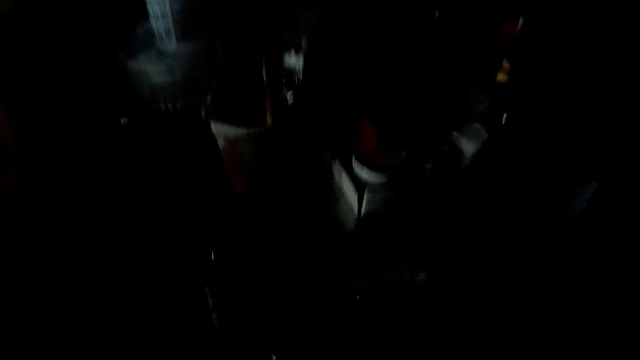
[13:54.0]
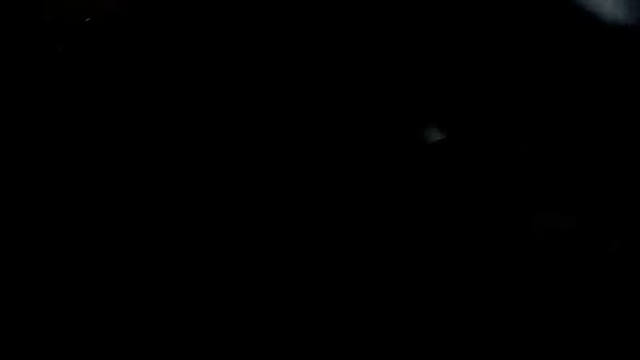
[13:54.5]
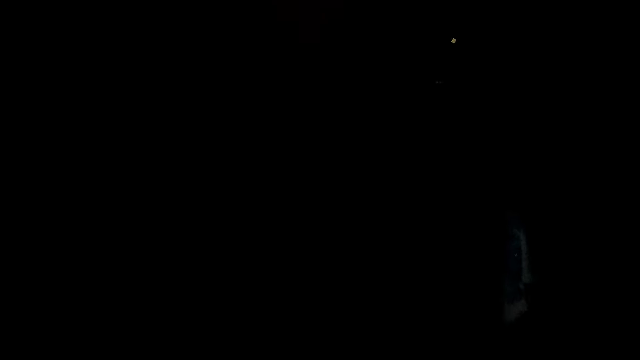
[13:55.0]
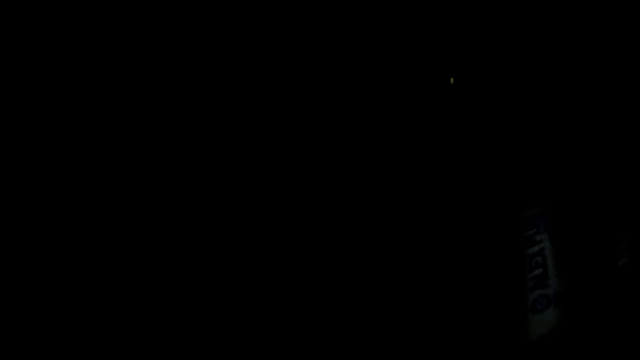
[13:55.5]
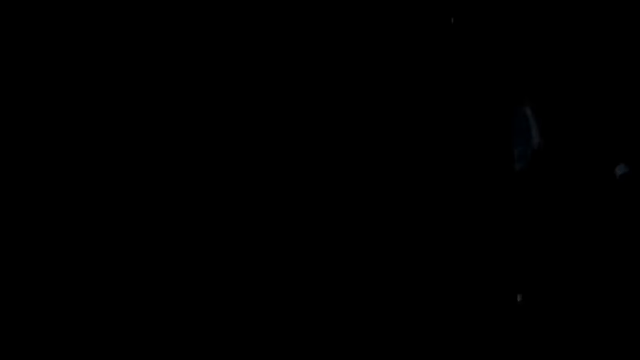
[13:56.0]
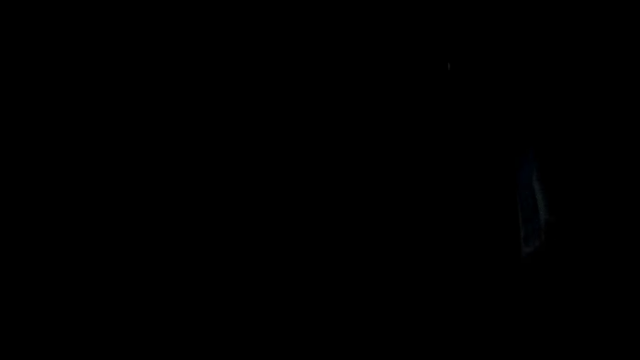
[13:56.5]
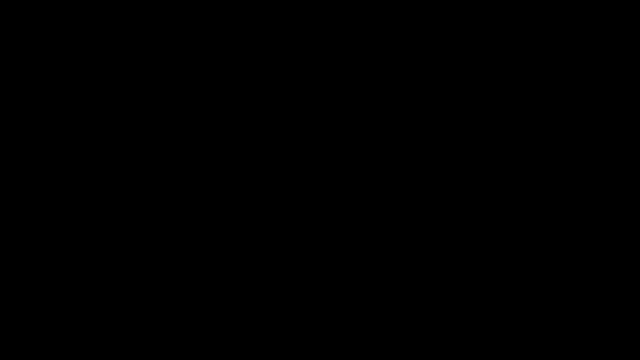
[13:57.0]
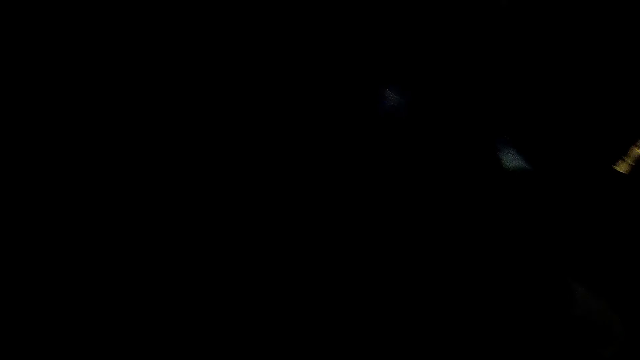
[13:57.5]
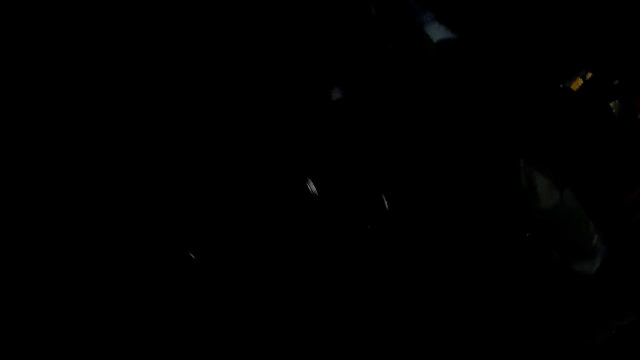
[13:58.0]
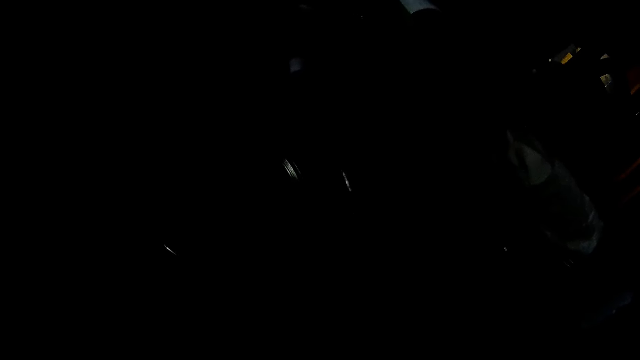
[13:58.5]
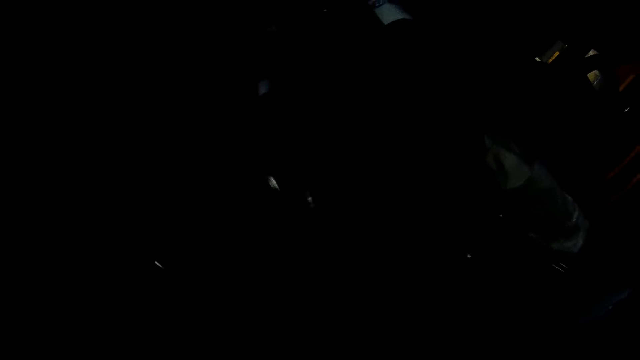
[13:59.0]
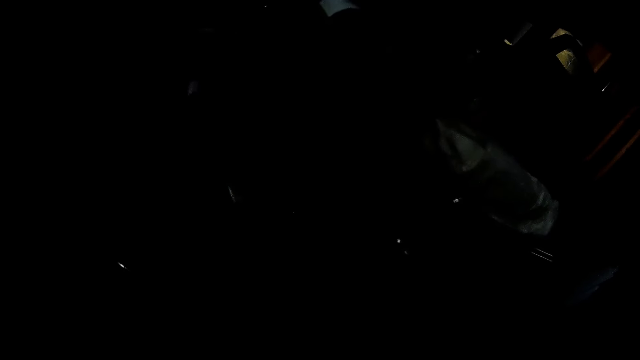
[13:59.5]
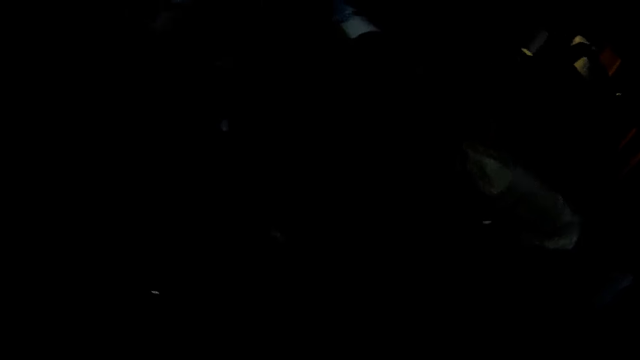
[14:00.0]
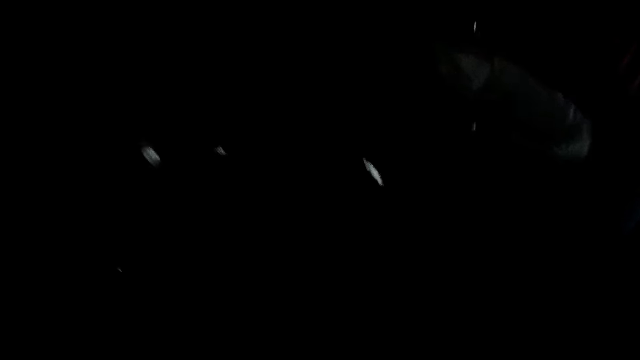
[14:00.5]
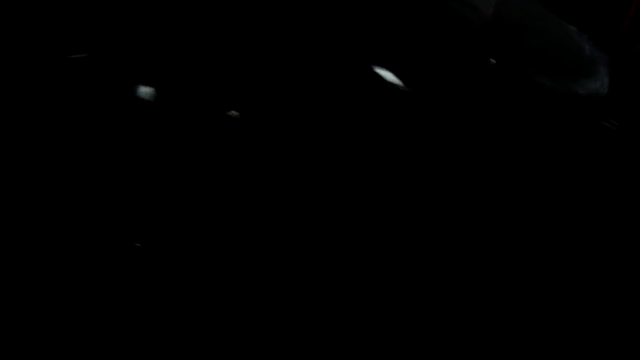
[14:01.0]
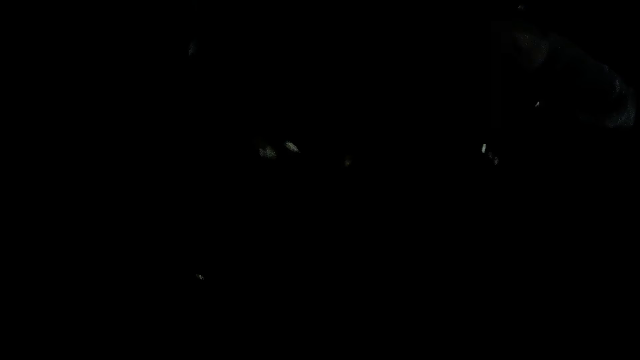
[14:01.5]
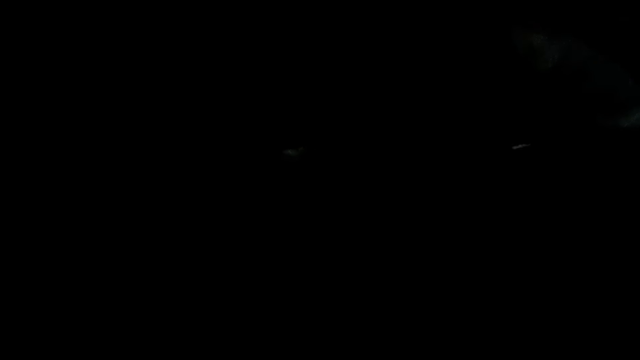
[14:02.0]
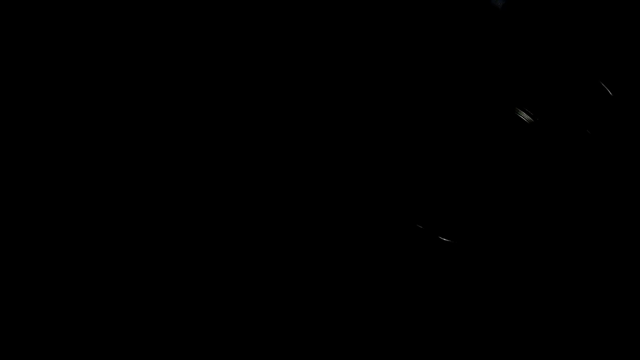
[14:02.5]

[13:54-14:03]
The camera wearer does something.

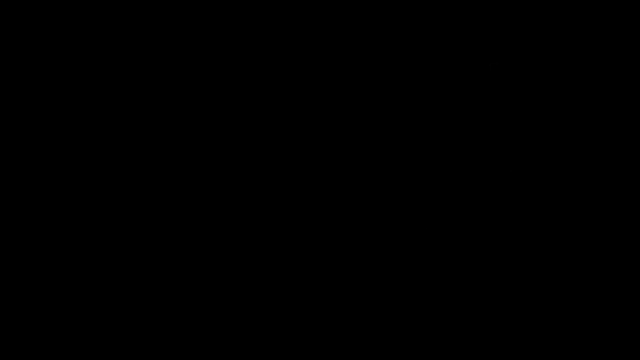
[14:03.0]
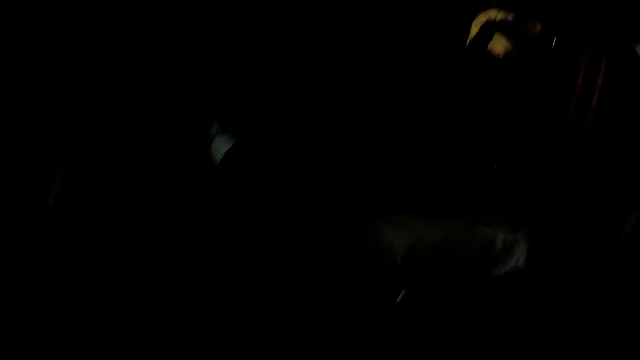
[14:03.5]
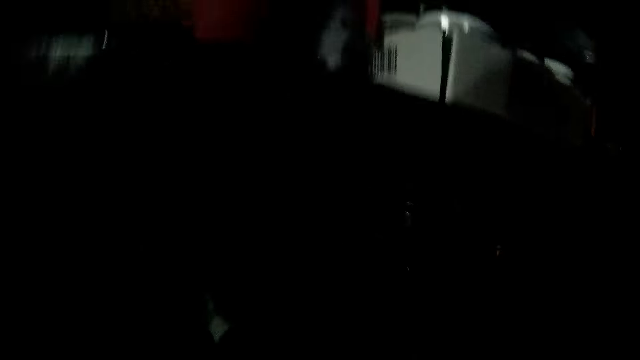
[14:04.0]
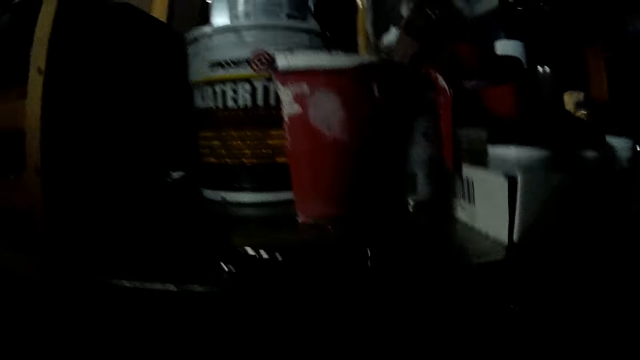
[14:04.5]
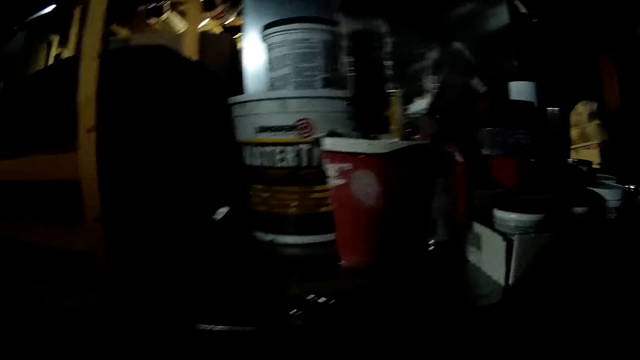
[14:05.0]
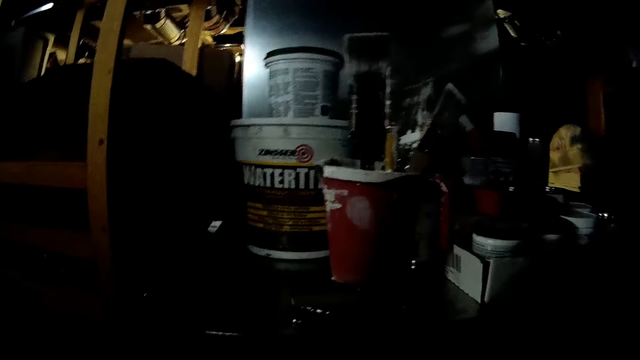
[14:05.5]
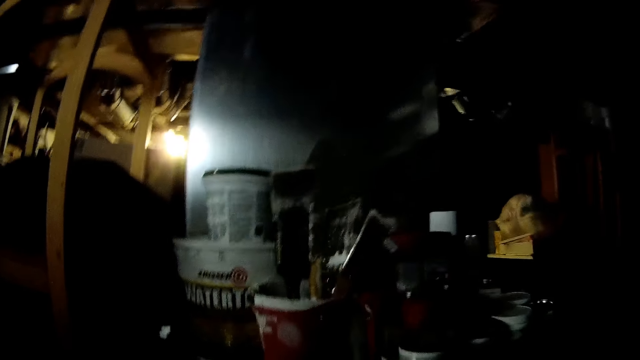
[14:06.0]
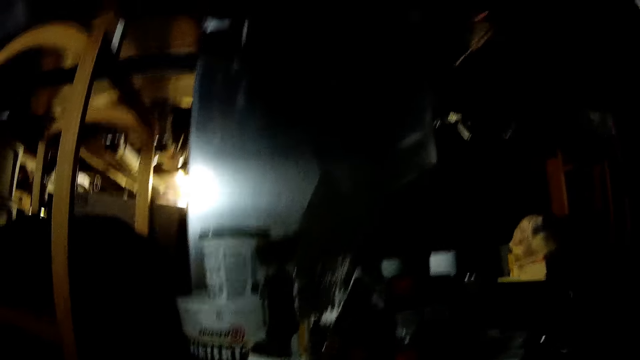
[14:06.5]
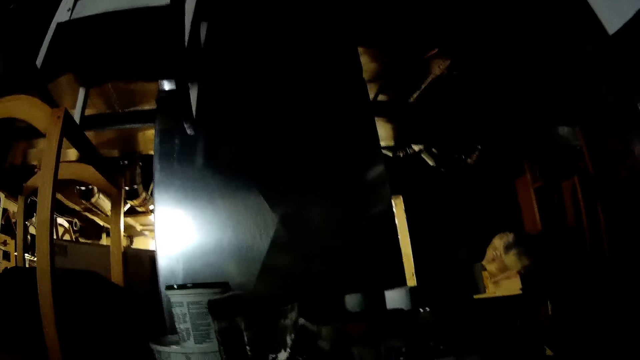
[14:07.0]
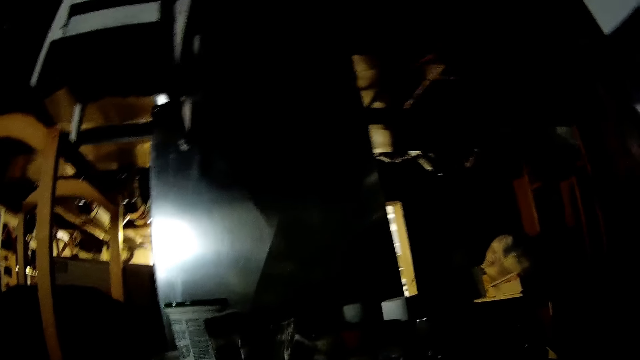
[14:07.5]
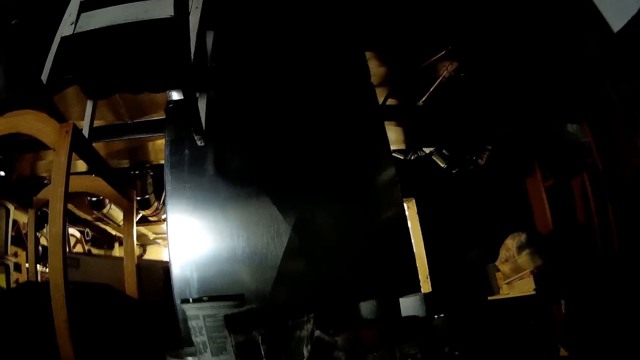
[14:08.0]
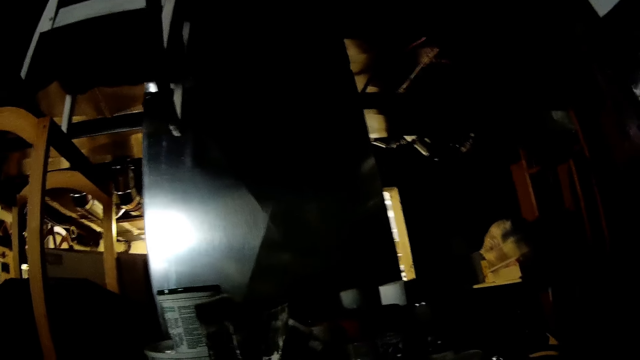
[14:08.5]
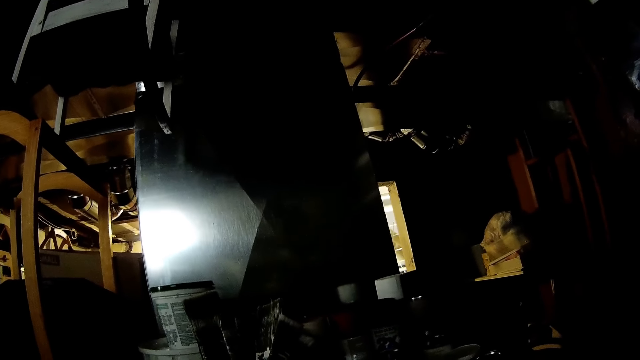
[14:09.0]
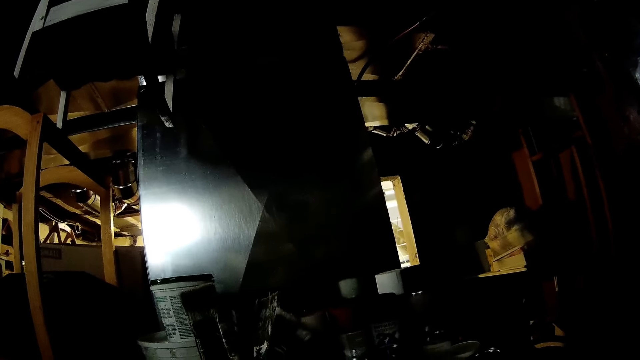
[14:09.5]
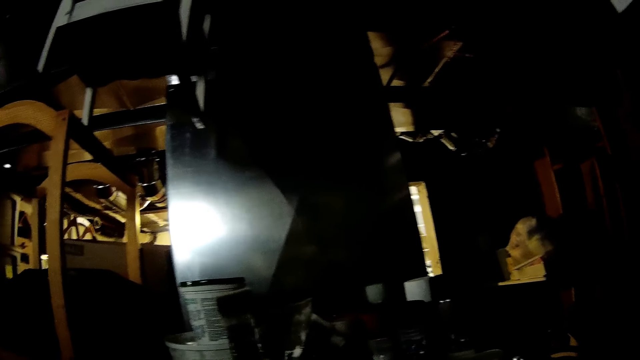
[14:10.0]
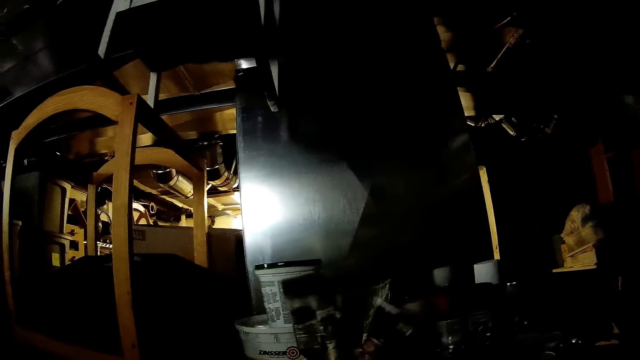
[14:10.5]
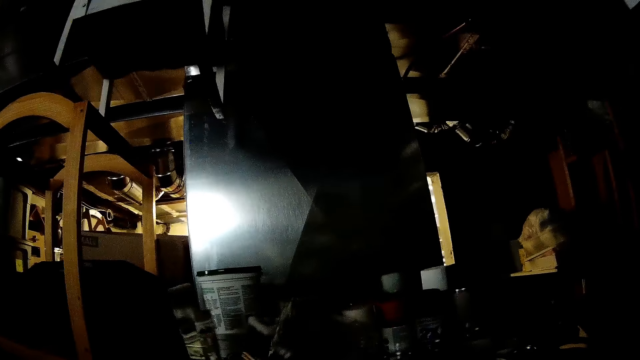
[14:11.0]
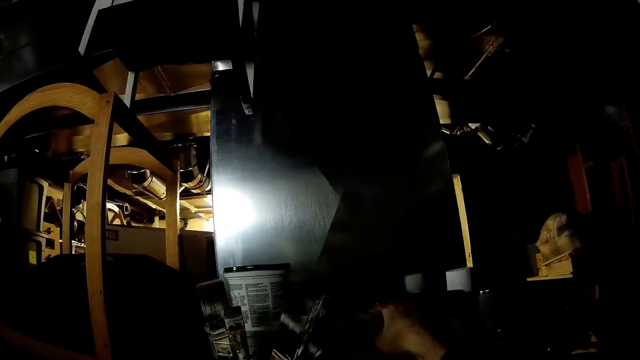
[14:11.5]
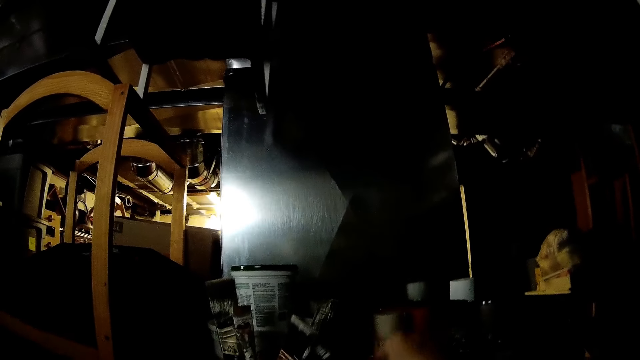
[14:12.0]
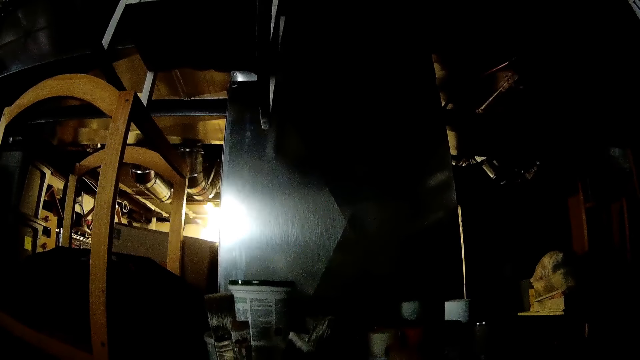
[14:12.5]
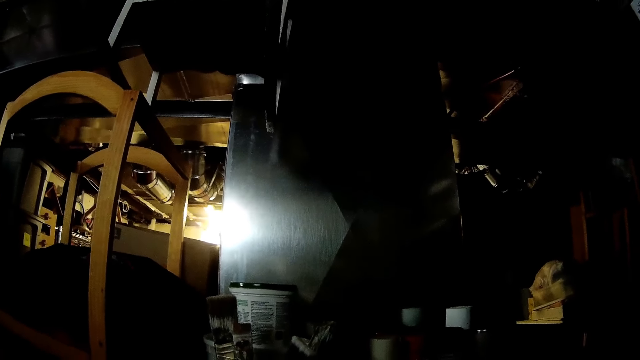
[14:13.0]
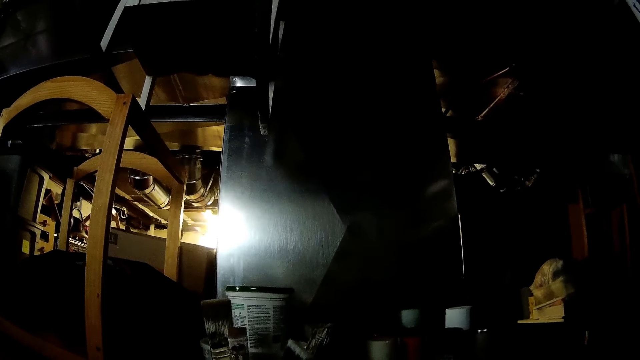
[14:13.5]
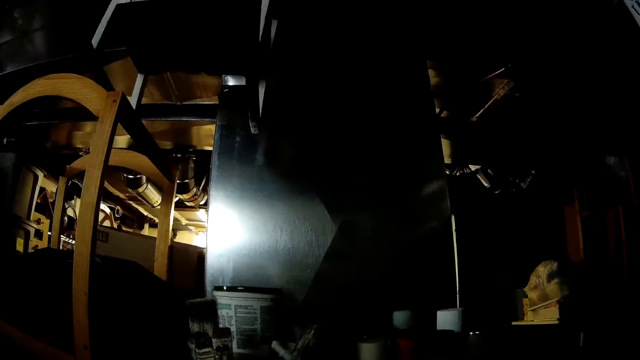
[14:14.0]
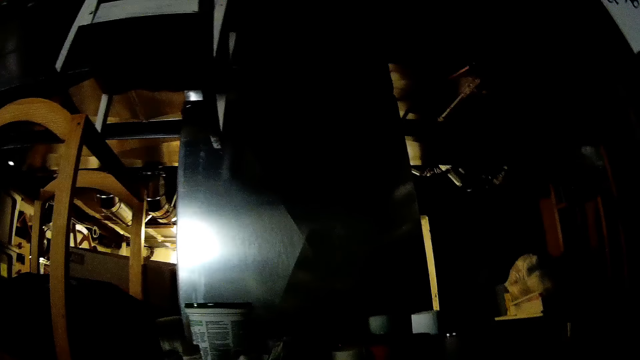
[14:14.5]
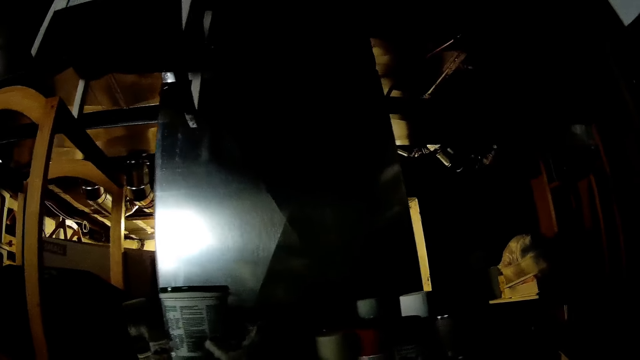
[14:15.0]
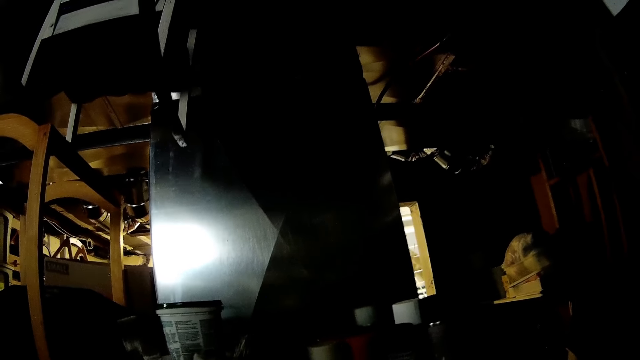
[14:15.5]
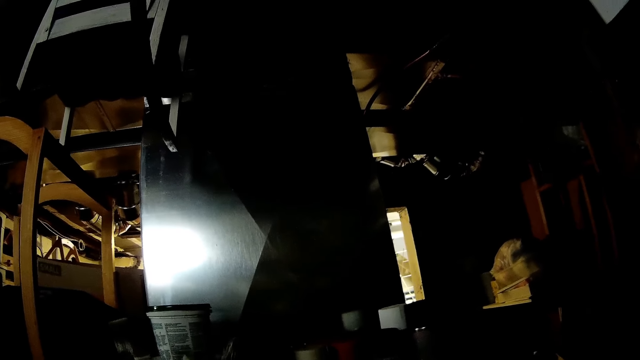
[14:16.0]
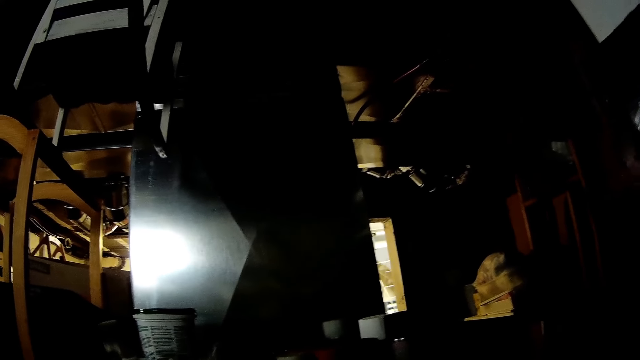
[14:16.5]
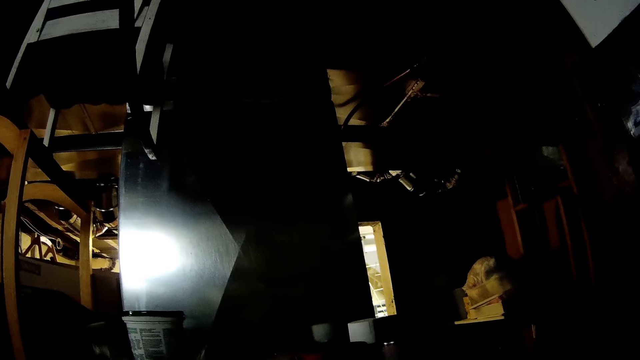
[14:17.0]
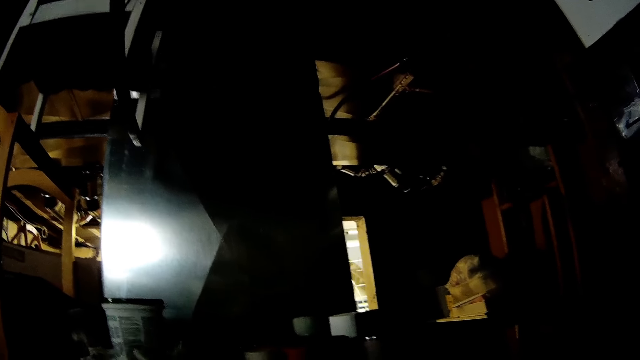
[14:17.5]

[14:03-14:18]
The camera wearer moves the containers. He shifts a bottle on the shelf with his left hand. He picks up a cup from the shelf with his right hand. He drops the cup on the shelf. He looks around.
